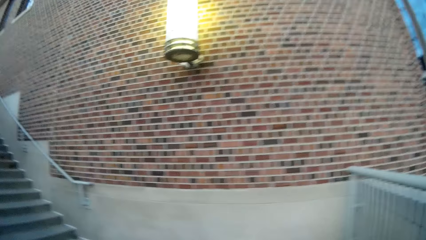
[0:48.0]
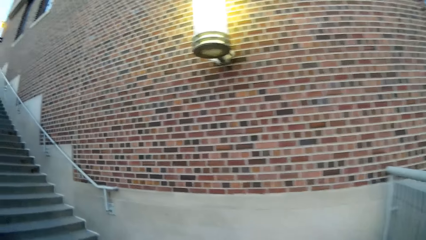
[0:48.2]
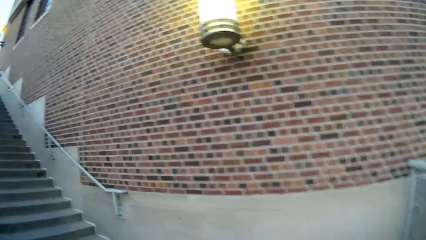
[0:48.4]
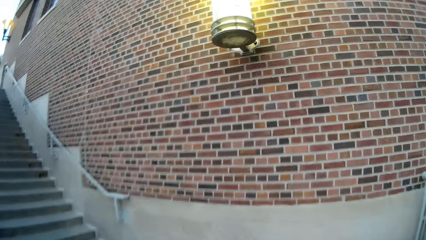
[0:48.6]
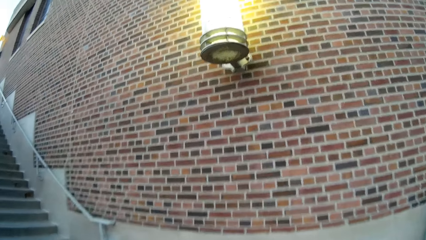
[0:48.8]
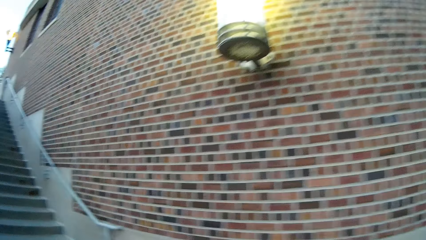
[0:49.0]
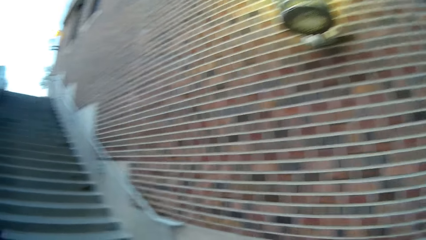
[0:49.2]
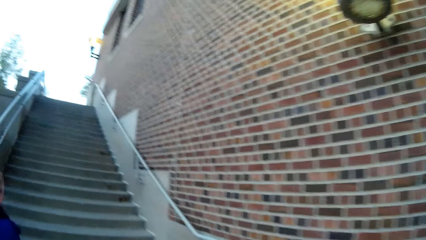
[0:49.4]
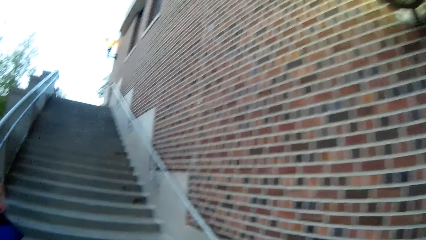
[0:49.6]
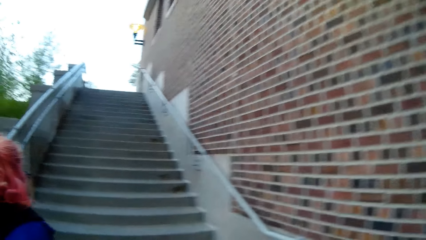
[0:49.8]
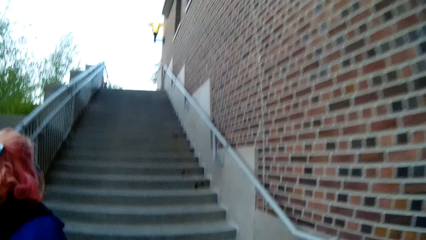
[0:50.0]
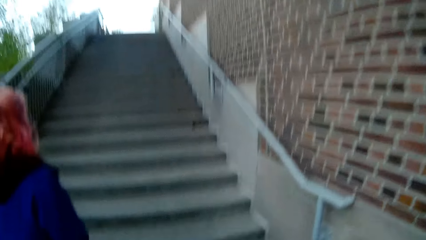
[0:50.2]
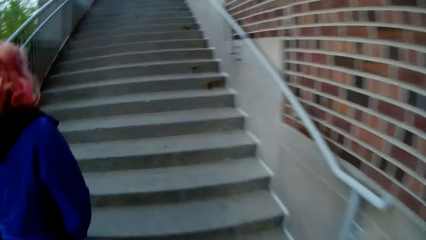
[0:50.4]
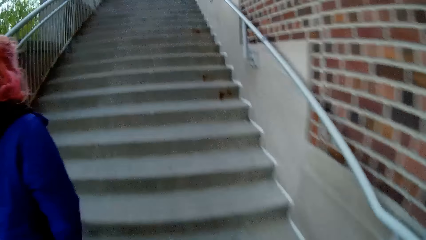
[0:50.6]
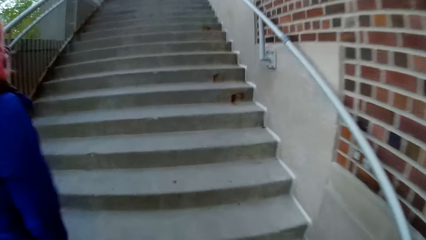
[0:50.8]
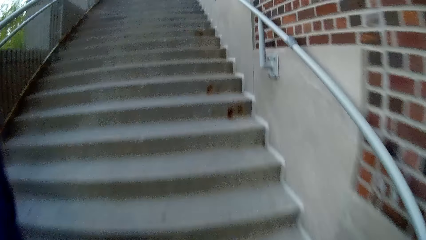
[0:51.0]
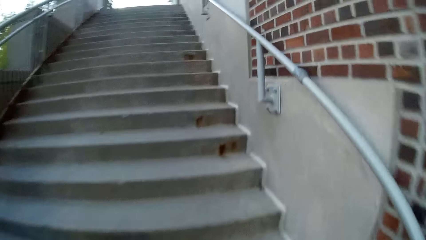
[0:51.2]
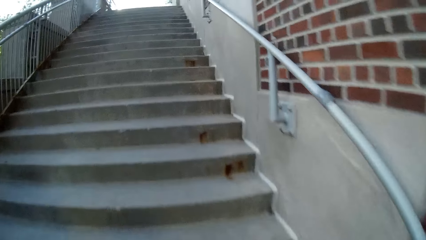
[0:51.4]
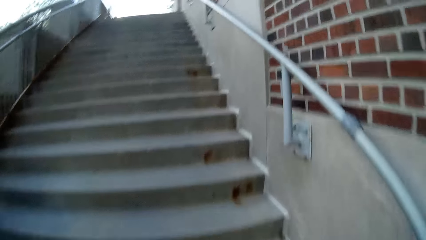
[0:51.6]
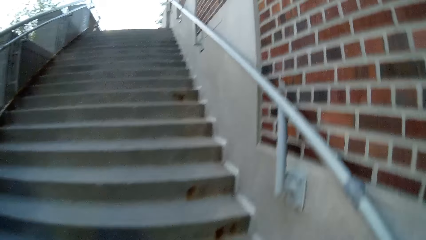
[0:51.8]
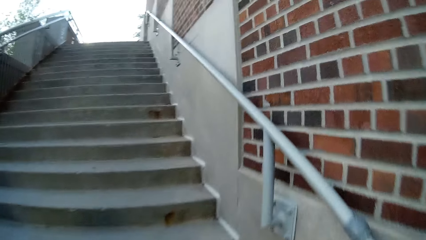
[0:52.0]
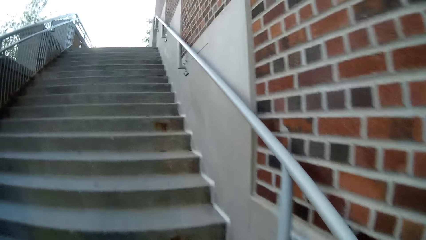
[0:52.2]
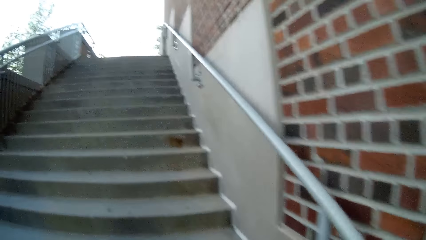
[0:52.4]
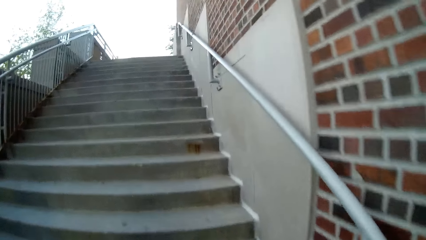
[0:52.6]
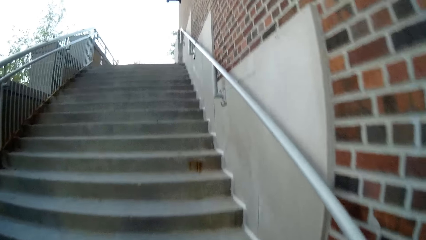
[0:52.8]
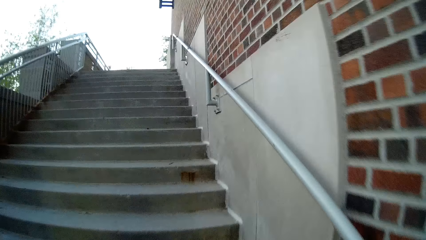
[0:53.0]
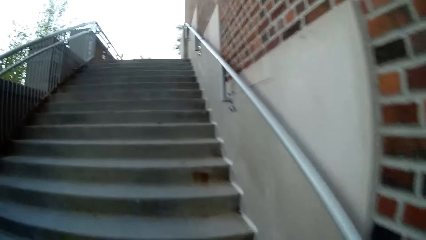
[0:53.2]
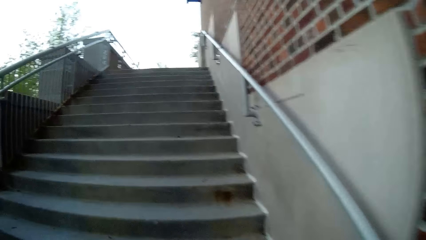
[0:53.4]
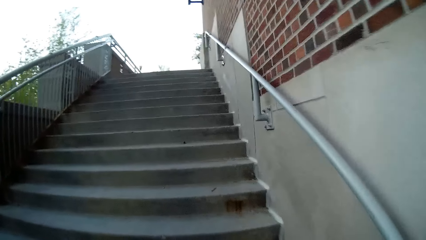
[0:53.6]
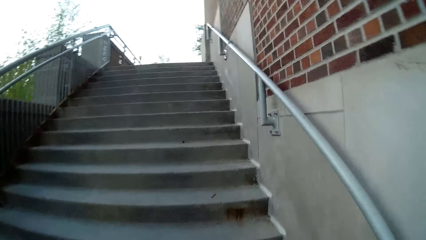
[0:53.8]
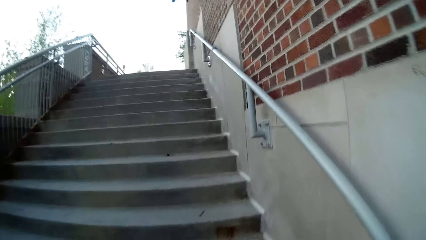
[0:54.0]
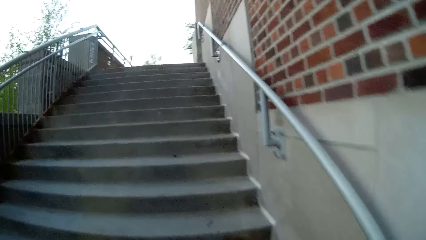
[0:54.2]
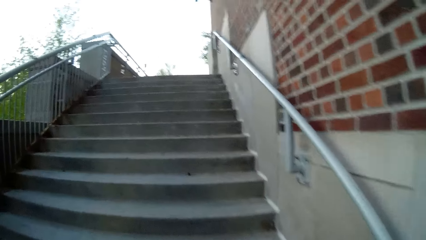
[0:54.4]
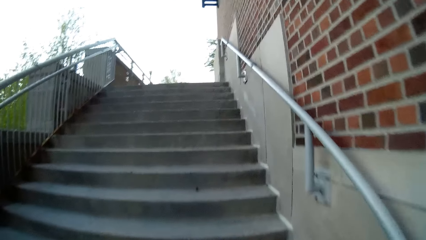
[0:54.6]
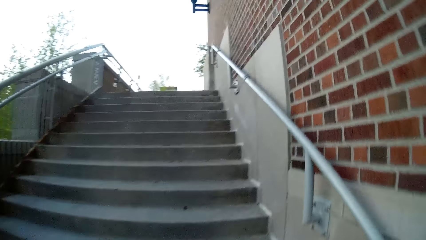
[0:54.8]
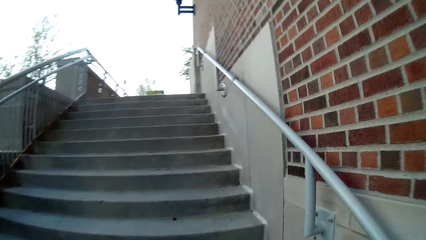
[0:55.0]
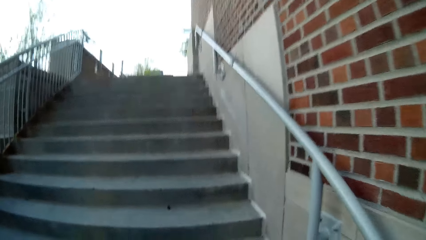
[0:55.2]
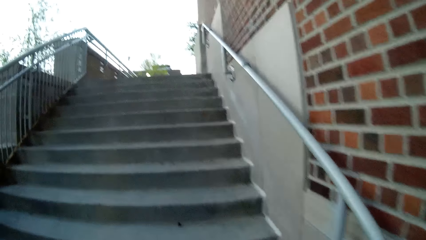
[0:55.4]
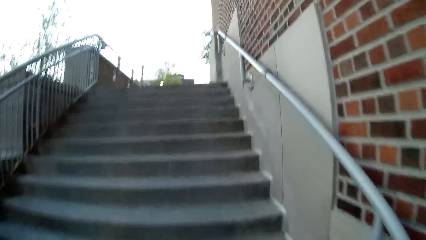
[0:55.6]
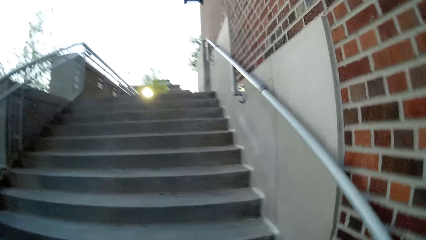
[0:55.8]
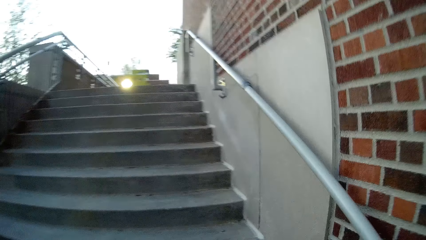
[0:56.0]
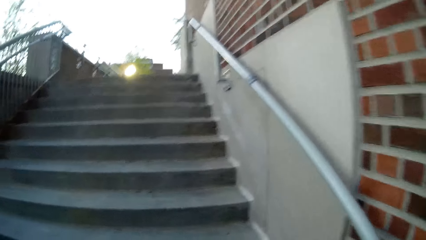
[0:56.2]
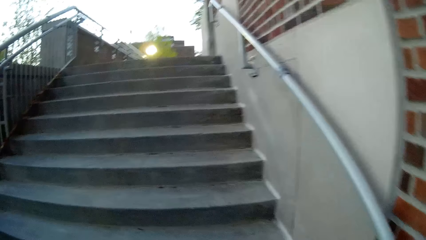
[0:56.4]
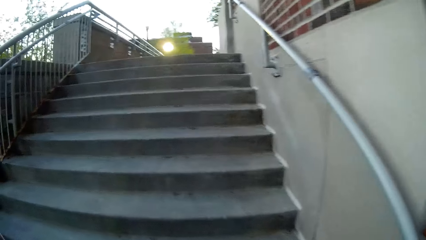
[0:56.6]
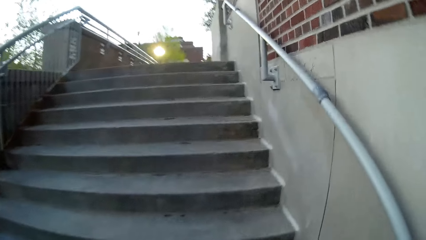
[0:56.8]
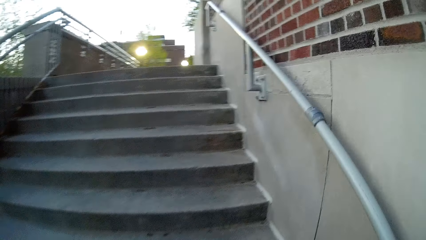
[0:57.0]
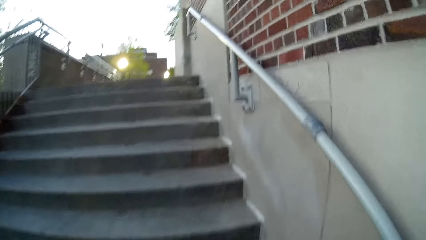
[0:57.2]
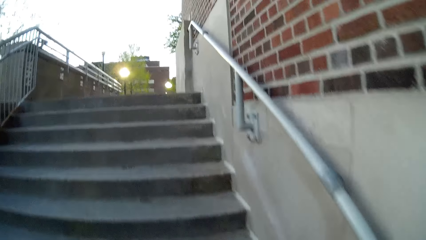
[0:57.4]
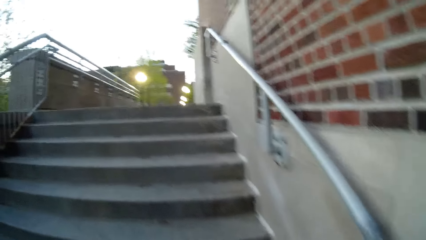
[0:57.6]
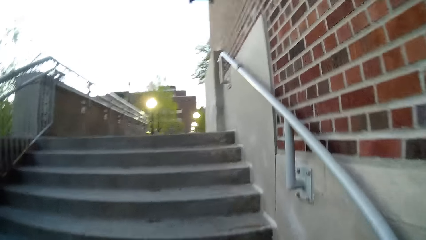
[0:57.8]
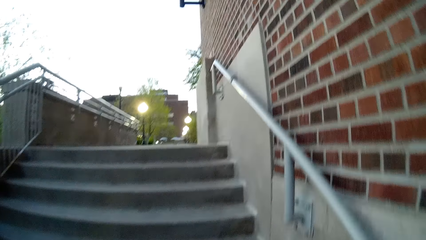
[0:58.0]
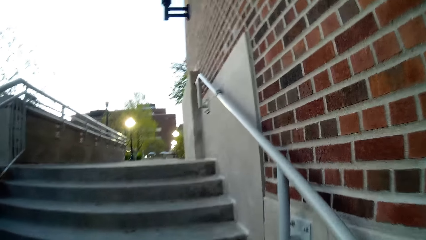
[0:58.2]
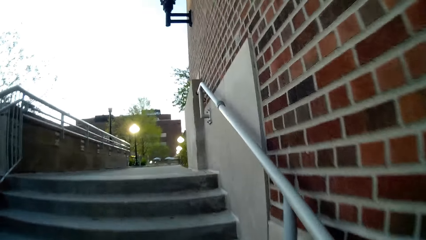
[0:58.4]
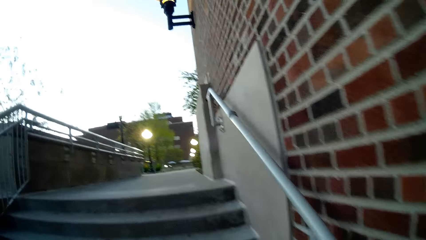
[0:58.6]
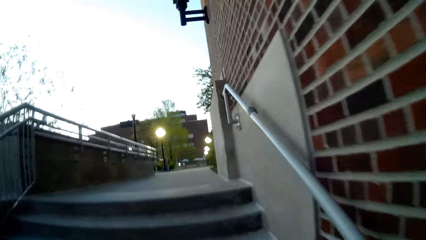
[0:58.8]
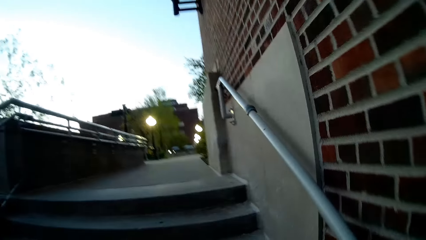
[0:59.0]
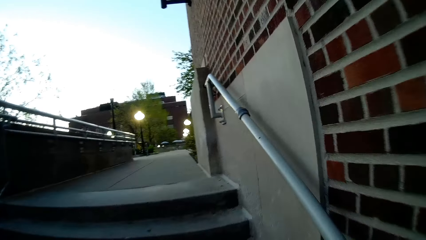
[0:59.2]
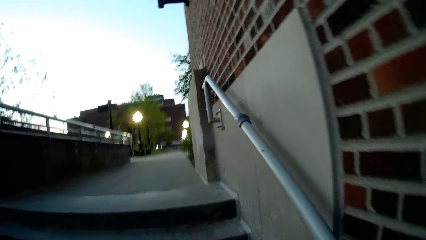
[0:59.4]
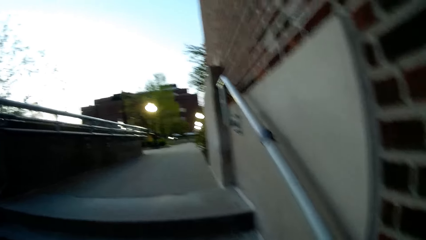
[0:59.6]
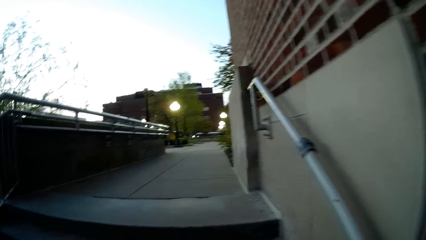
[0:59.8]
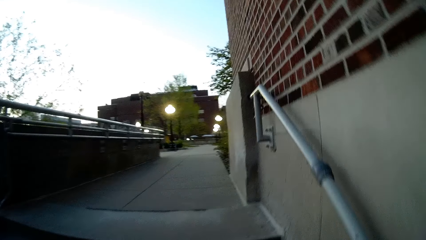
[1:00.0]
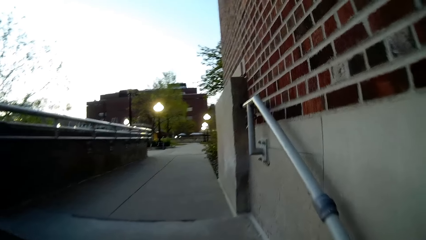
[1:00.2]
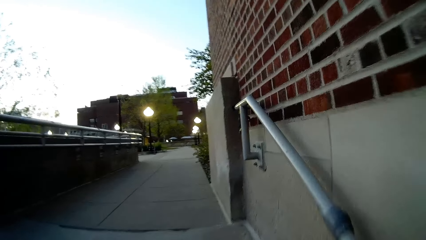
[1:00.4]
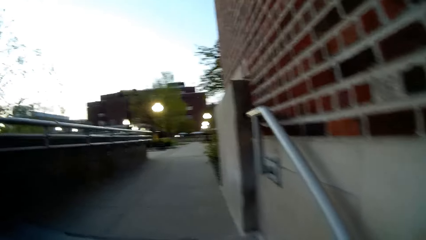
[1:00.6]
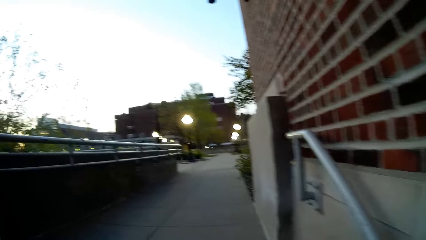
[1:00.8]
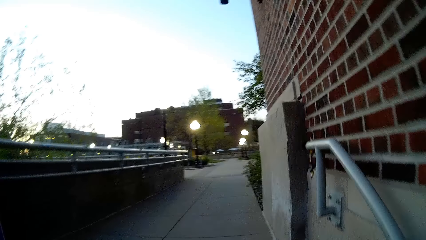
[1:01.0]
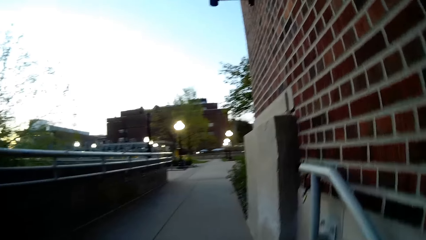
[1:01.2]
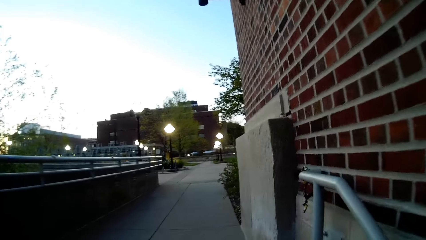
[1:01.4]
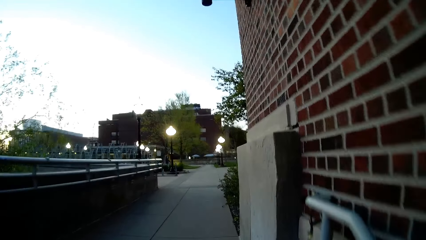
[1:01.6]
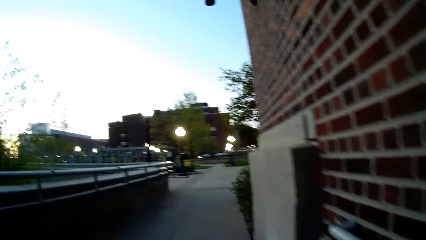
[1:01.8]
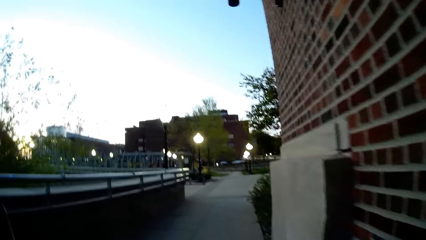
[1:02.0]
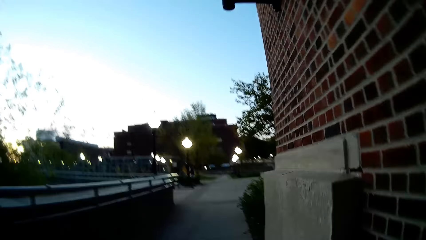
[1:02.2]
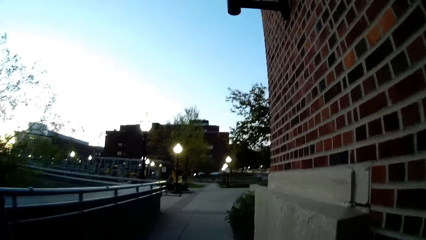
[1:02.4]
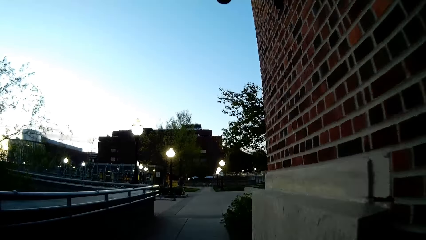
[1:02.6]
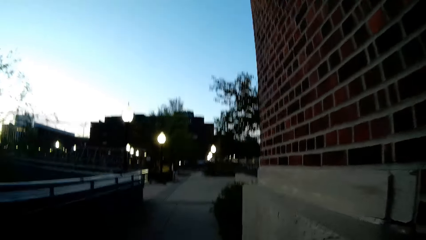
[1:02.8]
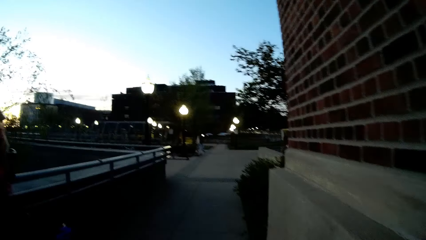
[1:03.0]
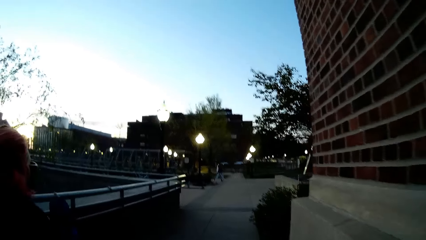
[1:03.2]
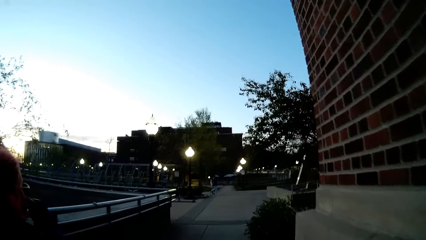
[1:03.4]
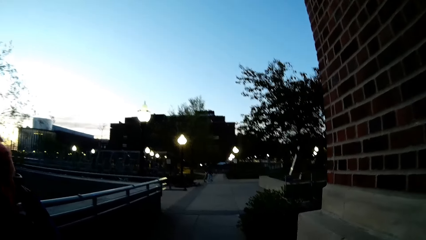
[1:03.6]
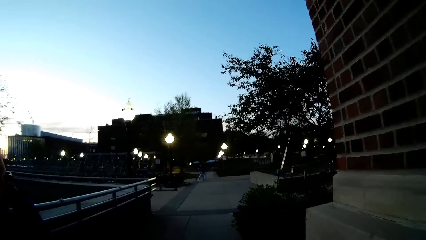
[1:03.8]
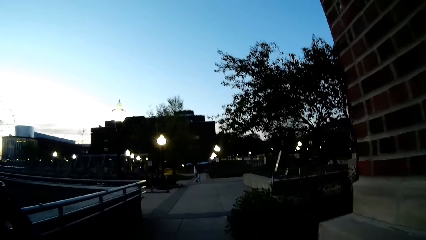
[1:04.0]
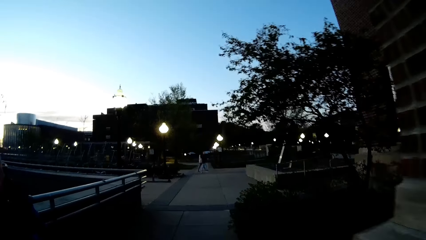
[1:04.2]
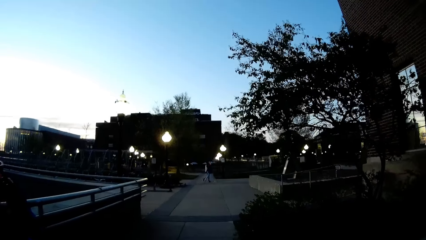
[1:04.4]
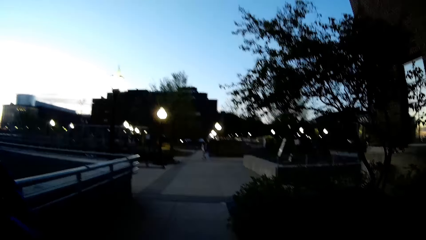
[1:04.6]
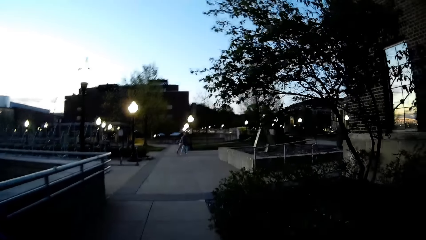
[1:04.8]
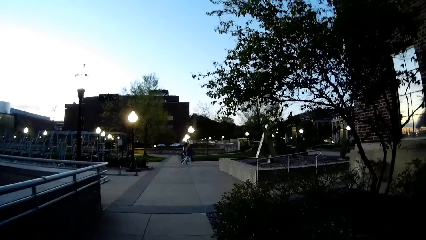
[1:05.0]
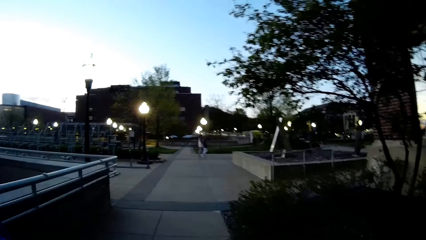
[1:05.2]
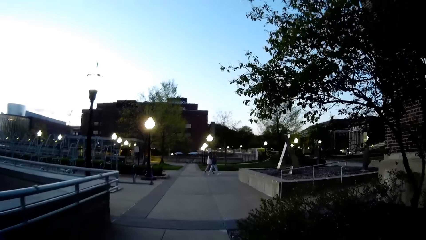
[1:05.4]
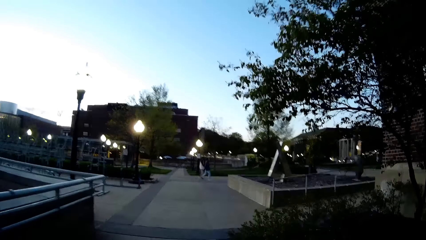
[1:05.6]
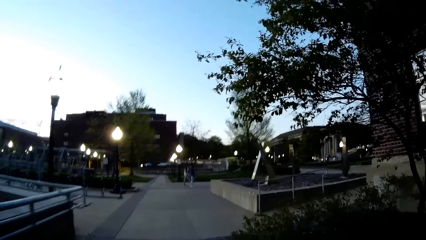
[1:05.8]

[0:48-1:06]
The woman walks past the camera wearer. The camera wearer climbs the staircase. They walk past the woman. The camera wearer and the woman walk down a walkway. The camera wearer walks past the woman and converses with the woman.
